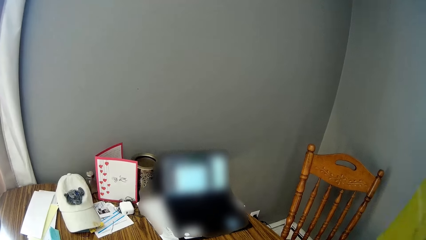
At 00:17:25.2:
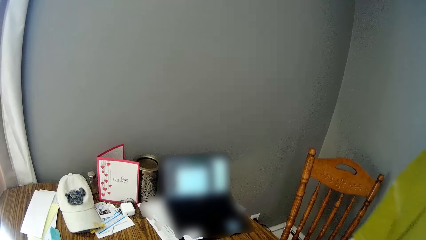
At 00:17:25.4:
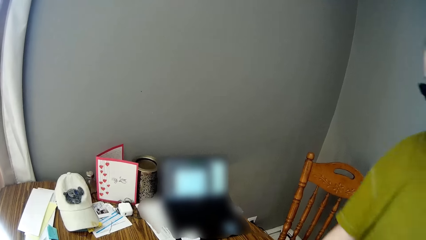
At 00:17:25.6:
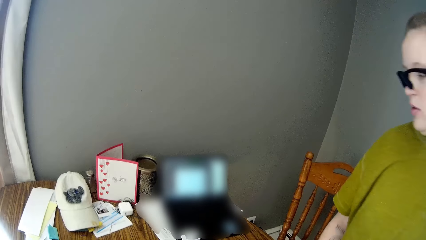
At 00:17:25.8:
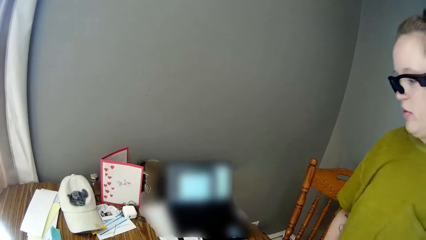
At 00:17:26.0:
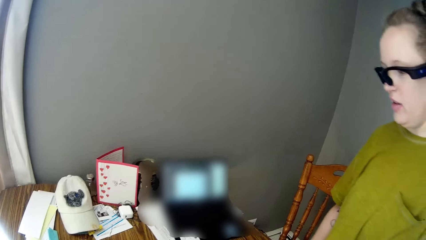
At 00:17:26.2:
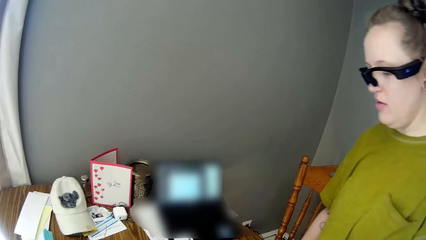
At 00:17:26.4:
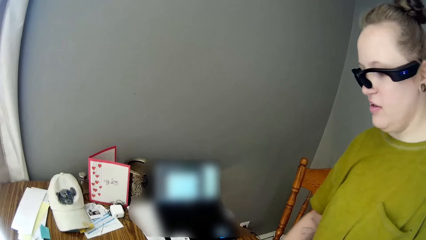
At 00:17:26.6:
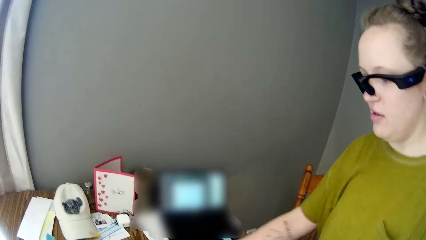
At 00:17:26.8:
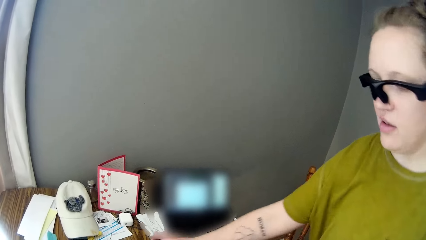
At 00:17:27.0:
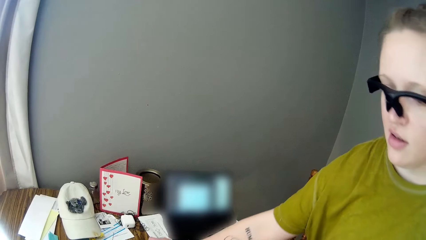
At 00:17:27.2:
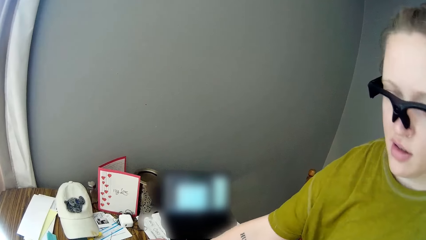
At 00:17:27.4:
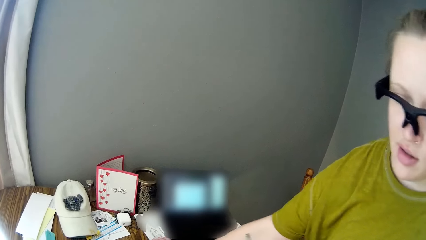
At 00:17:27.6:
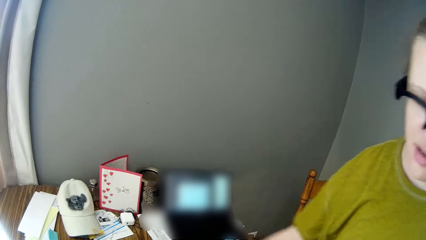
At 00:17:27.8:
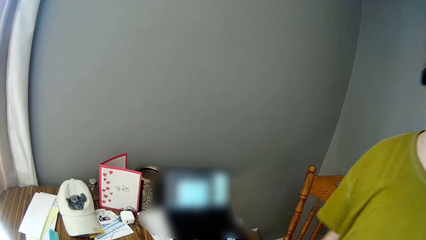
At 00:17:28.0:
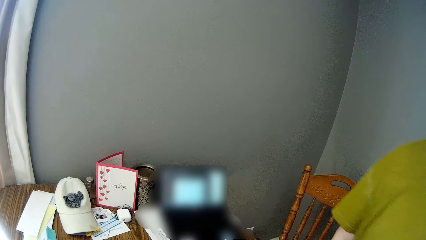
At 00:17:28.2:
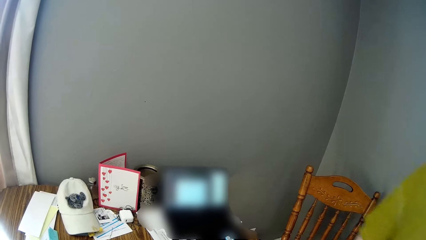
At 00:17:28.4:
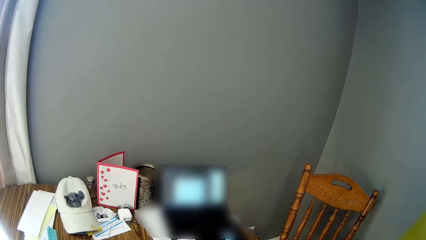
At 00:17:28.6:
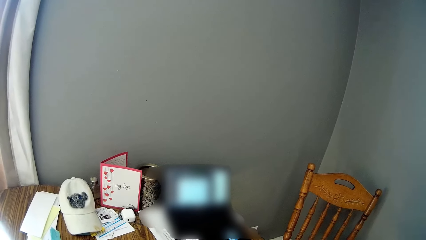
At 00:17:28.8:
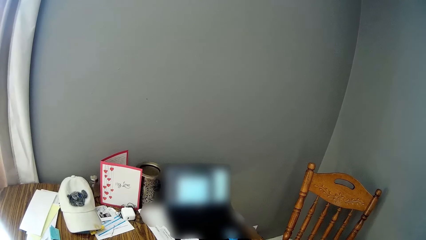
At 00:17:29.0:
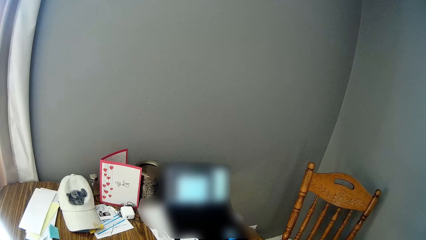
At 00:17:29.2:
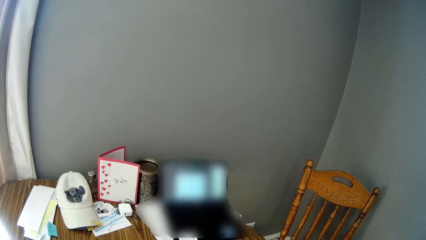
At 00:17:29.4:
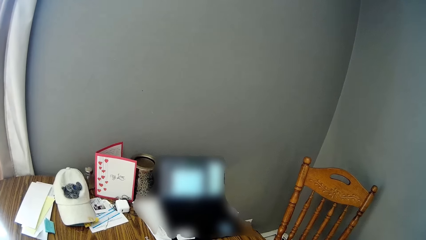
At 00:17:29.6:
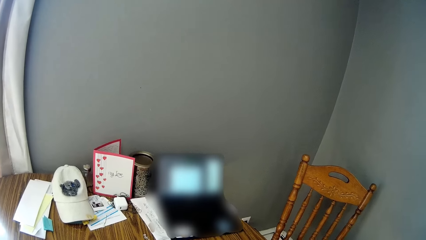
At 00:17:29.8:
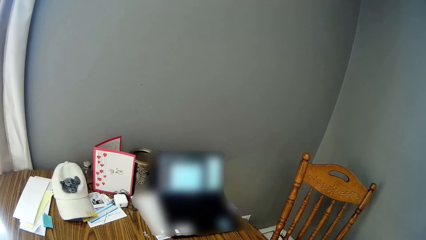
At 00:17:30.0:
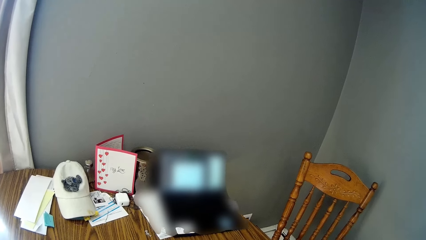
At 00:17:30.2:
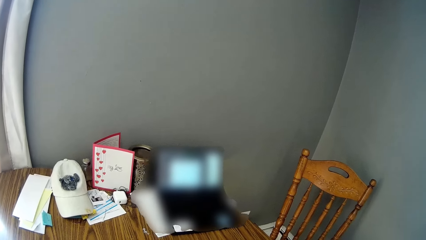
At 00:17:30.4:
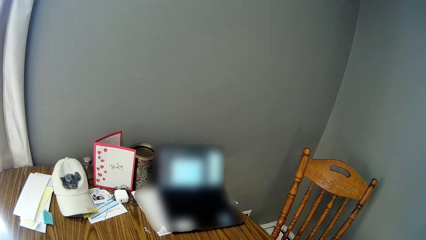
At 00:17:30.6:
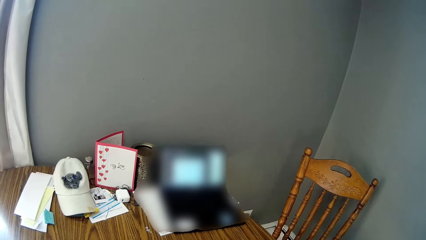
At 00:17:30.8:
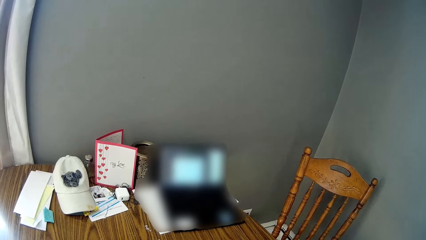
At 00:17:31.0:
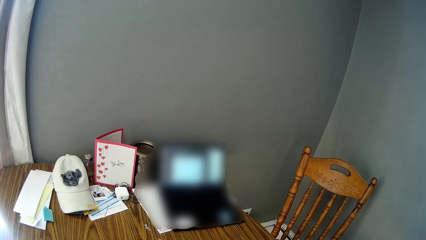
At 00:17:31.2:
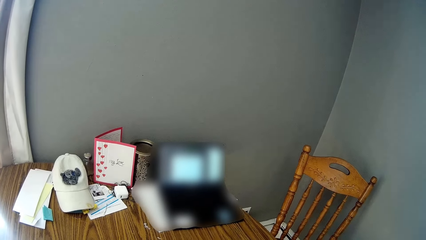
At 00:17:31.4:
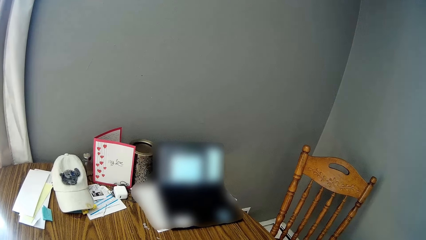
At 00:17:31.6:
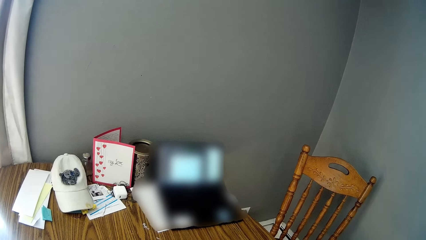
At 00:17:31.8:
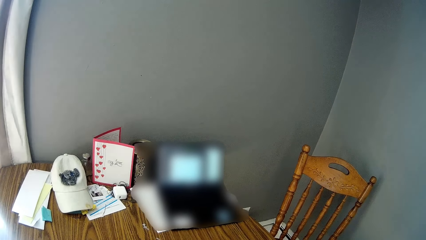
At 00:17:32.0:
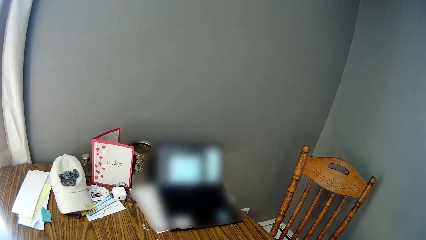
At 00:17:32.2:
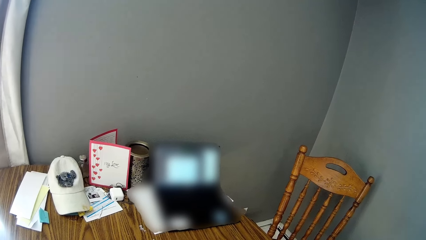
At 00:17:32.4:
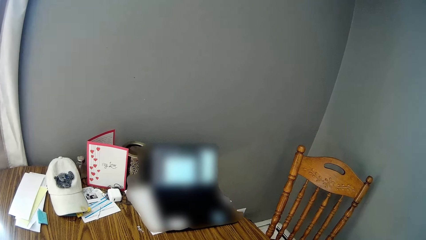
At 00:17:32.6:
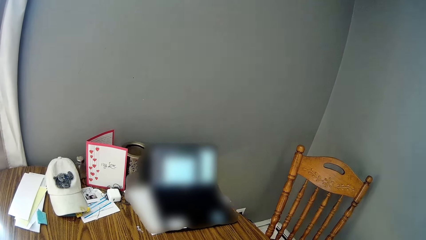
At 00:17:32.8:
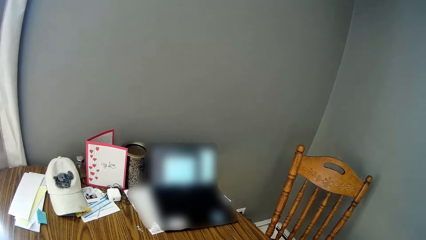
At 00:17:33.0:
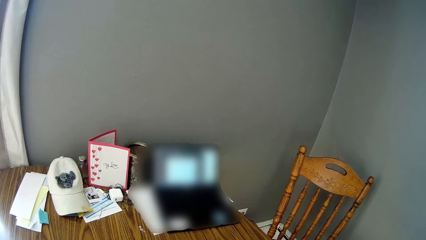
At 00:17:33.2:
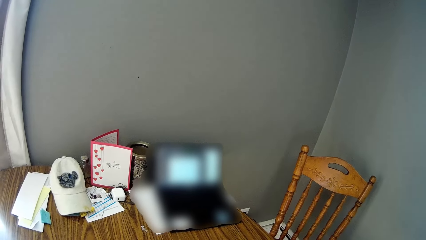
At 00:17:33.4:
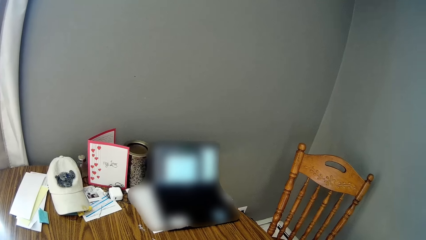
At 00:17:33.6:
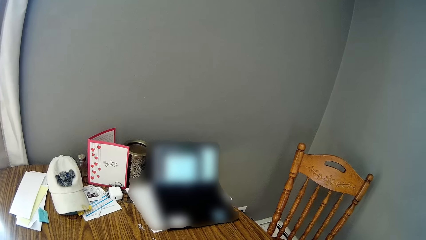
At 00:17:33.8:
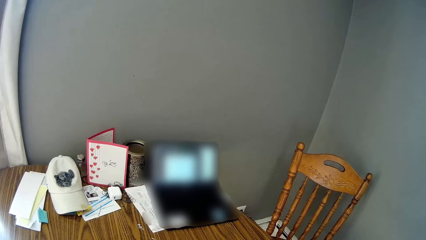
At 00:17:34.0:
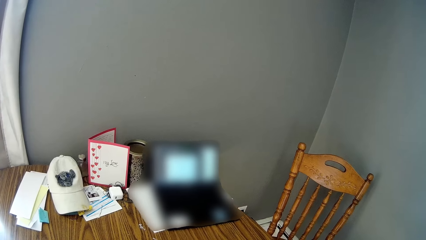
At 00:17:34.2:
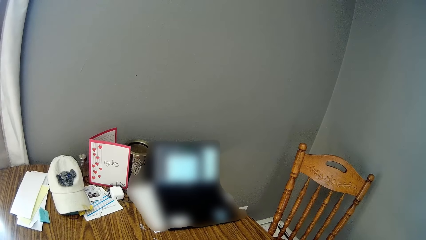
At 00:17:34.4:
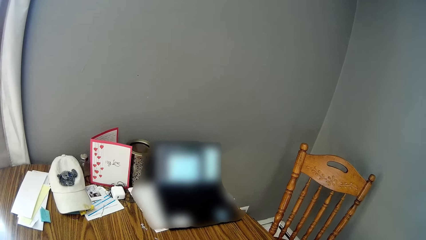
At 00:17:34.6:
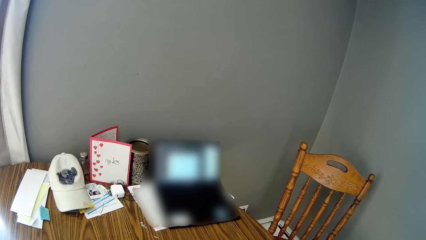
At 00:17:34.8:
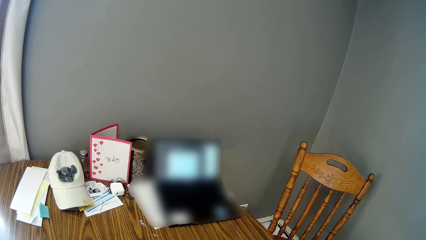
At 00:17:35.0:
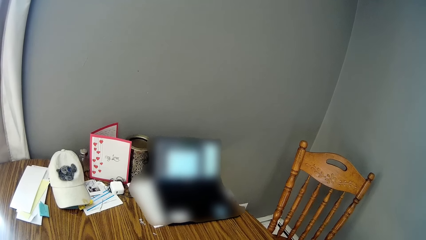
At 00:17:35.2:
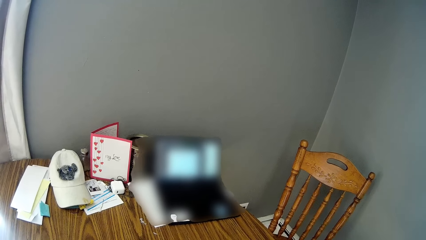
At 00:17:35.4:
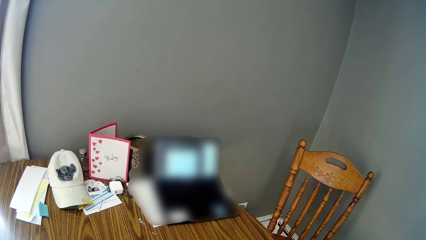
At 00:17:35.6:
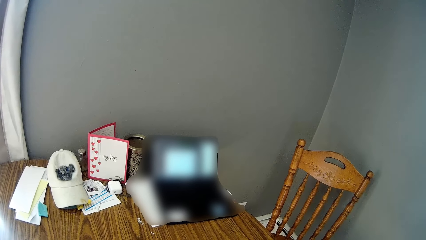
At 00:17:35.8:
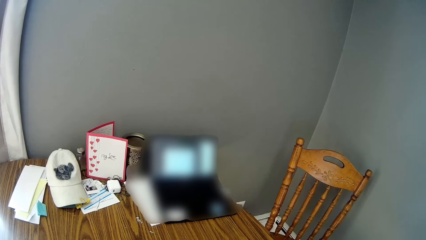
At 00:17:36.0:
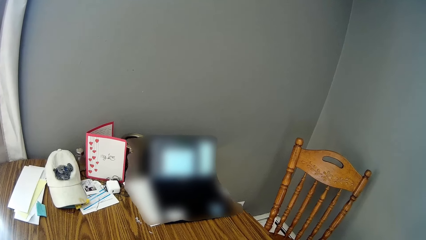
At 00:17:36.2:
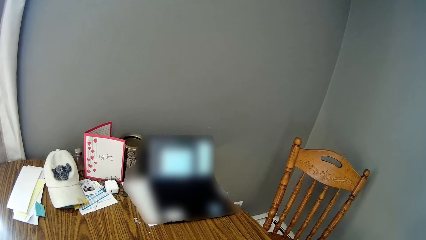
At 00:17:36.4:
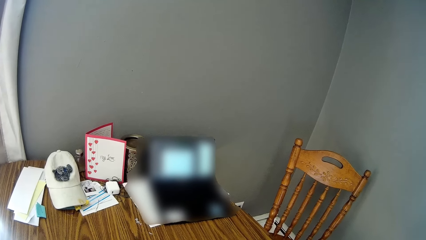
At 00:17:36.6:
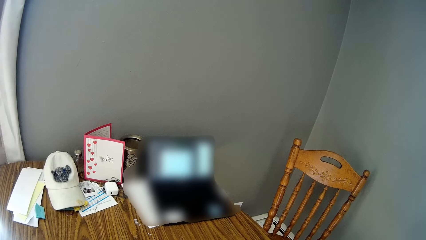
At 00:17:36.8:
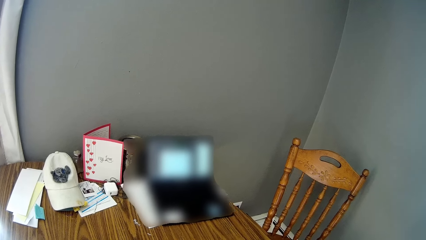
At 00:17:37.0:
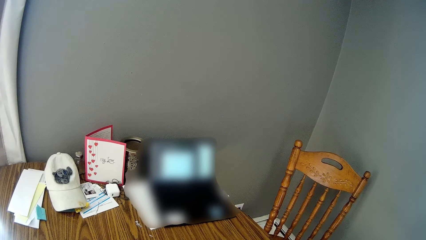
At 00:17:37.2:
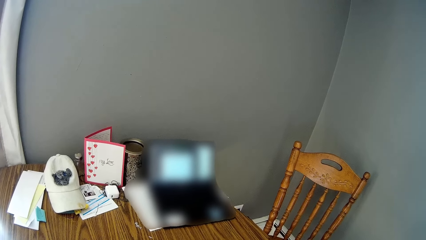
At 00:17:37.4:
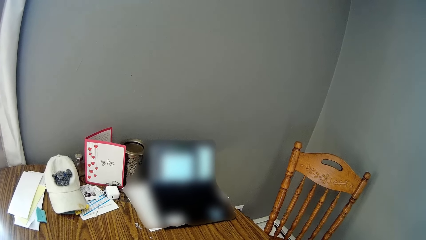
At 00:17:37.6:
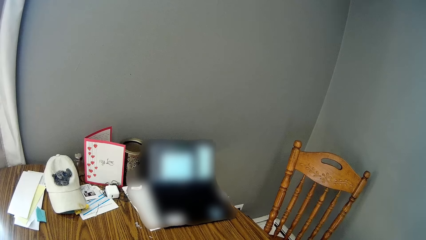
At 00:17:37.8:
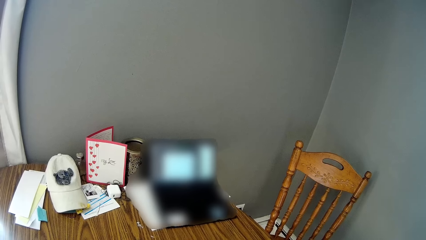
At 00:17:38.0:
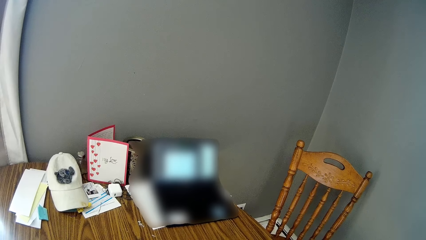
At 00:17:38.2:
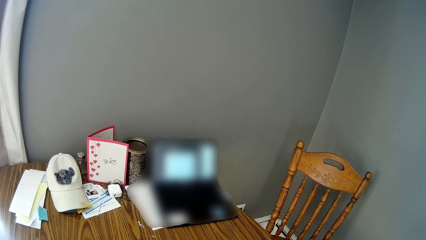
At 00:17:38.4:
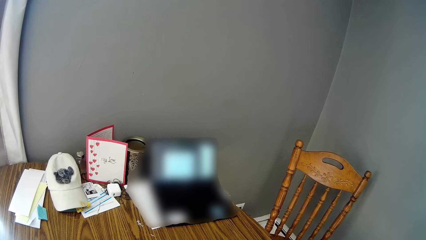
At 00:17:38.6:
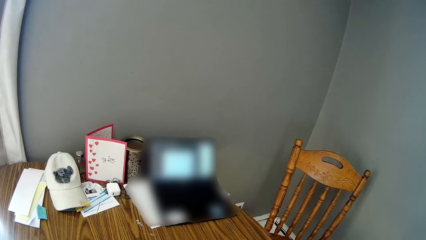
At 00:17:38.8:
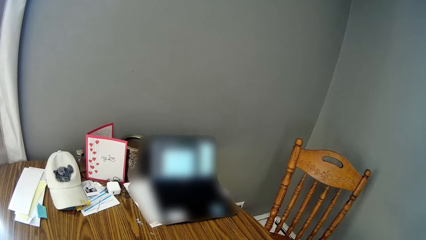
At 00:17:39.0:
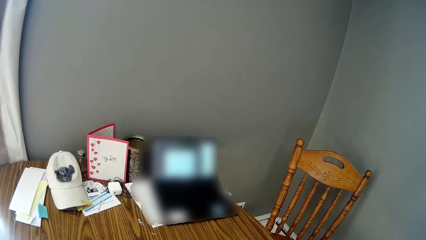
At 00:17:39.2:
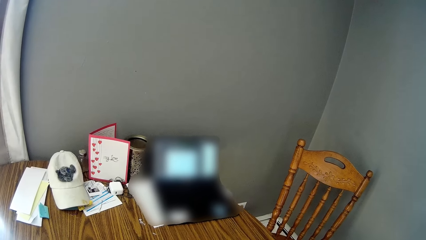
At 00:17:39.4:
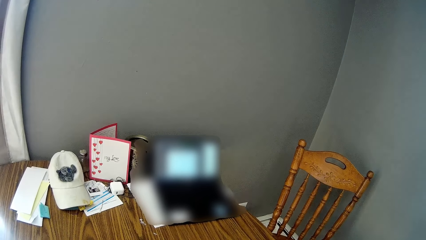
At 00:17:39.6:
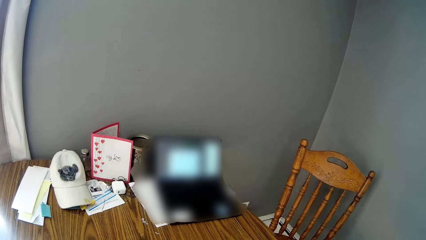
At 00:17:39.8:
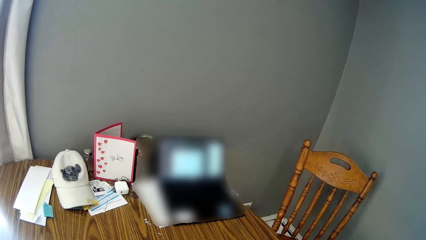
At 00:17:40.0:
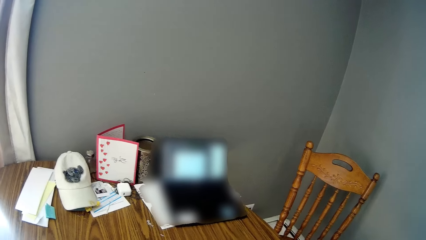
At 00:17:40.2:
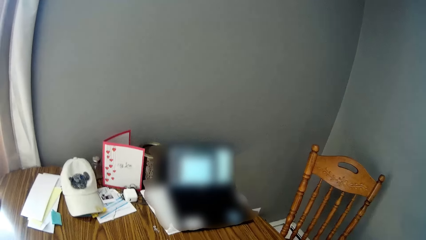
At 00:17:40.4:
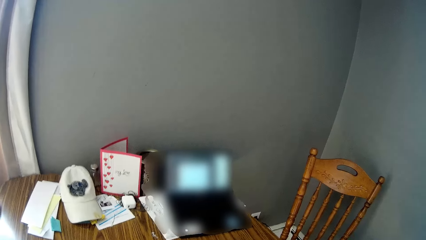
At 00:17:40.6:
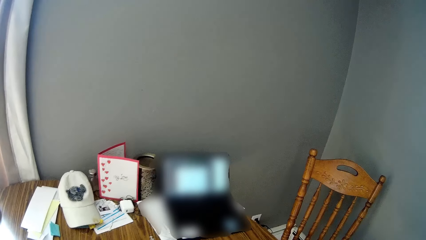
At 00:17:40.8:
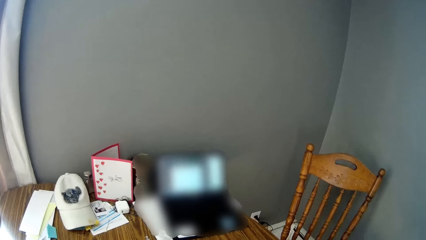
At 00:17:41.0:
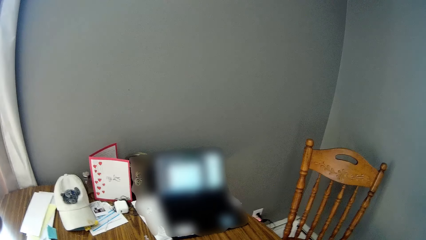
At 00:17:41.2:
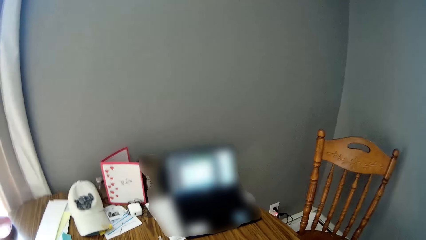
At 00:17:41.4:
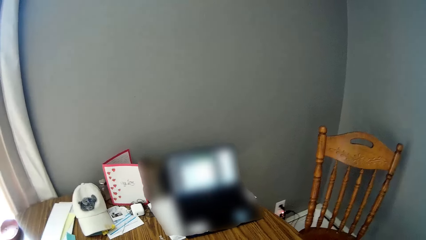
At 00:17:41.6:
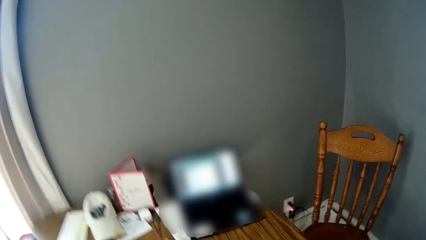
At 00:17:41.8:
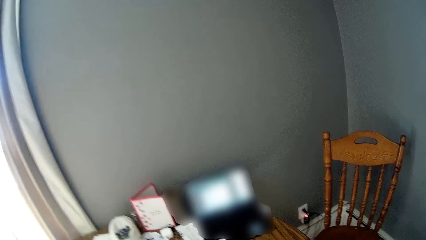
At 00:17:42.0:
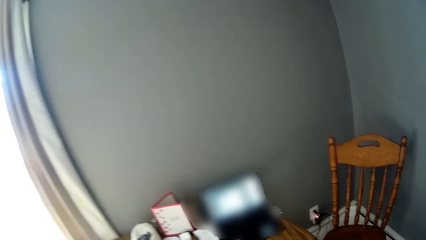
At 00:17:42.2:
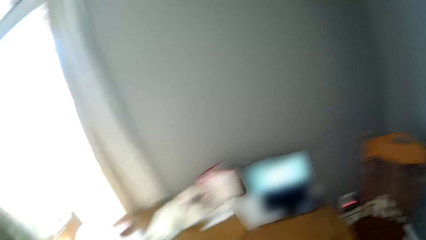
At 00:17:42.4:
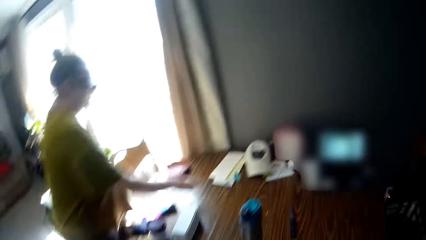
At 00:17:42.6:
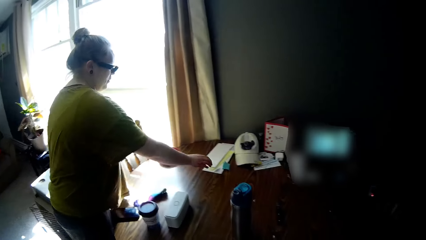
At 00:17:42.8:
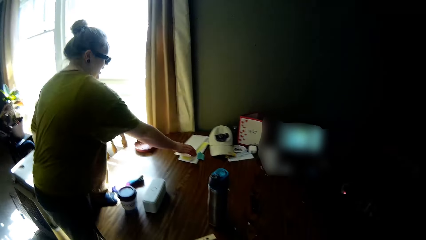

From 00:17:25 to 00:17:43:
The camera wearer dialogues with a woman. They look around. They dialogue with the woman.
